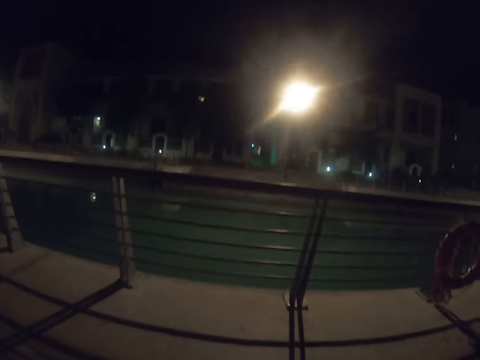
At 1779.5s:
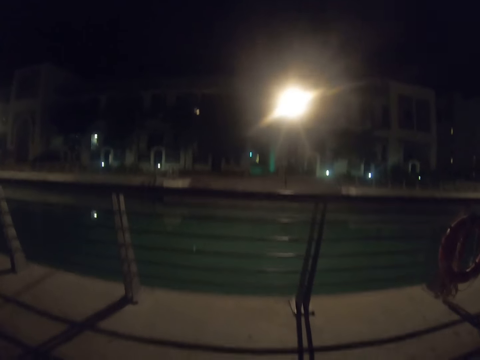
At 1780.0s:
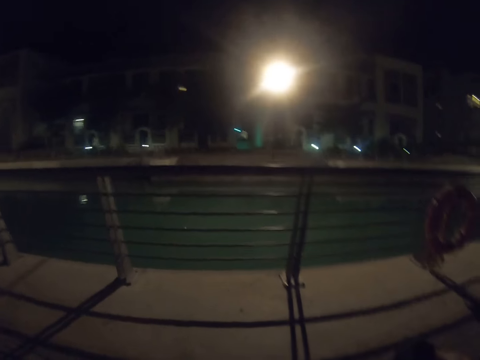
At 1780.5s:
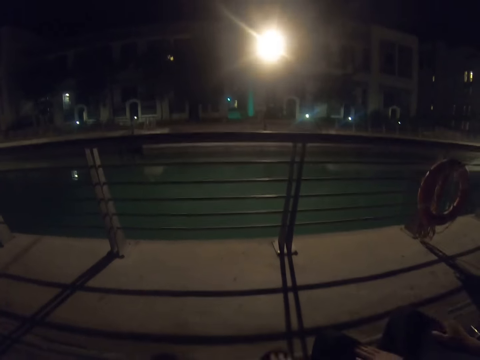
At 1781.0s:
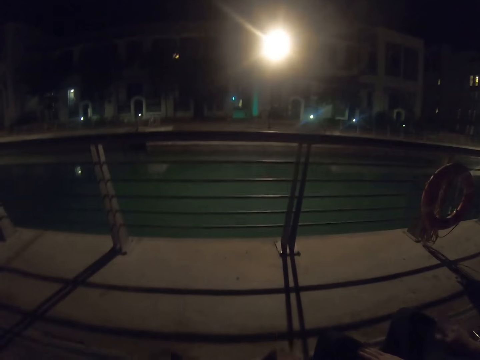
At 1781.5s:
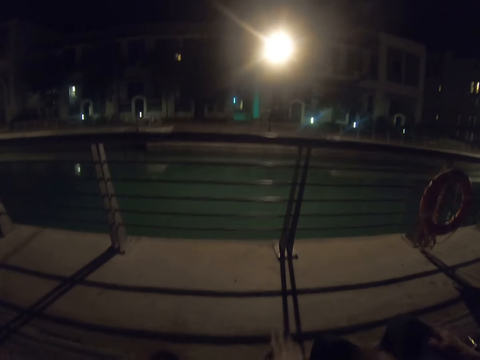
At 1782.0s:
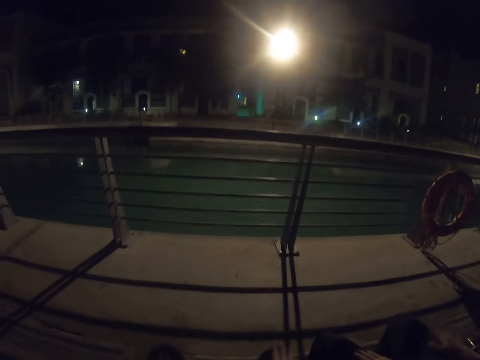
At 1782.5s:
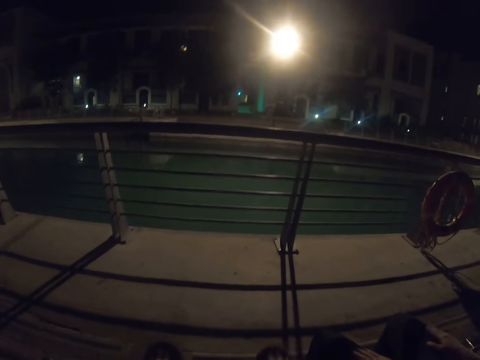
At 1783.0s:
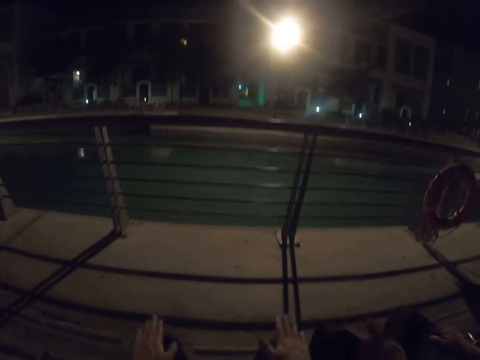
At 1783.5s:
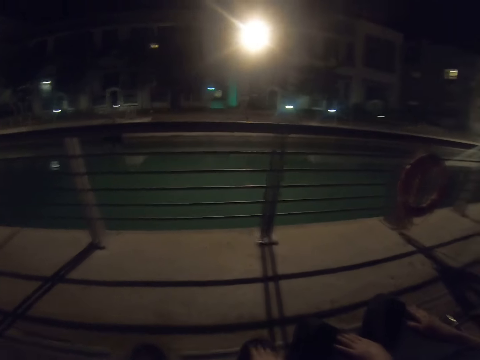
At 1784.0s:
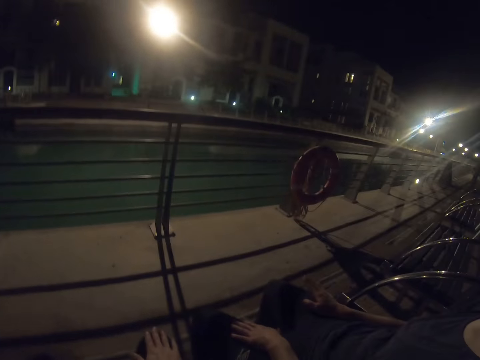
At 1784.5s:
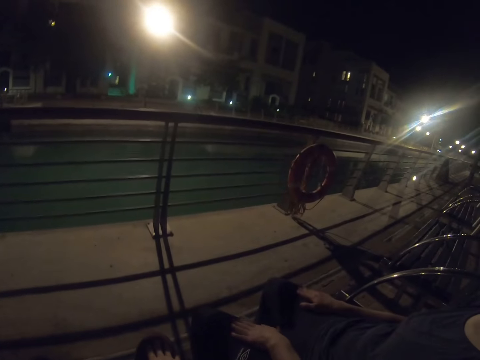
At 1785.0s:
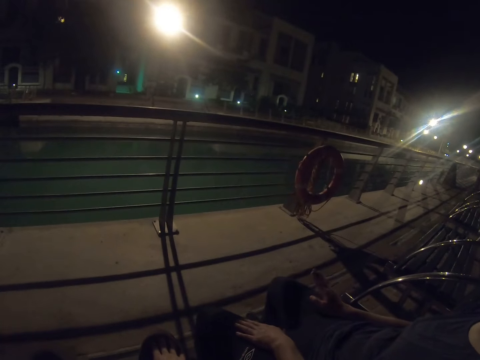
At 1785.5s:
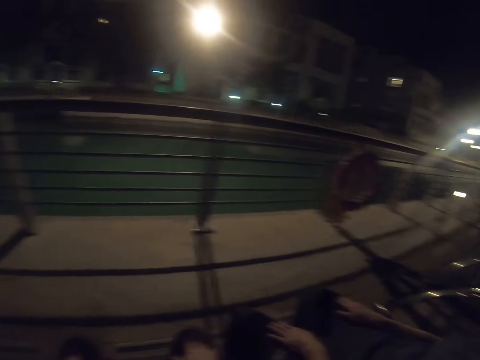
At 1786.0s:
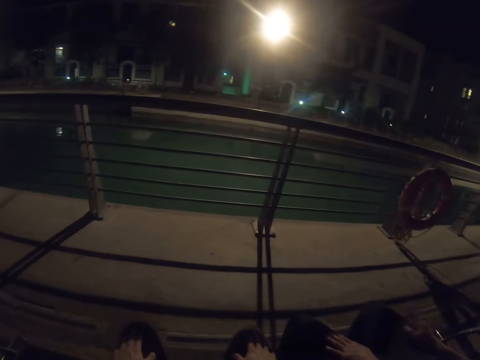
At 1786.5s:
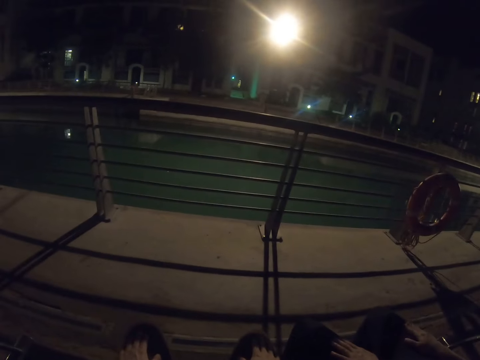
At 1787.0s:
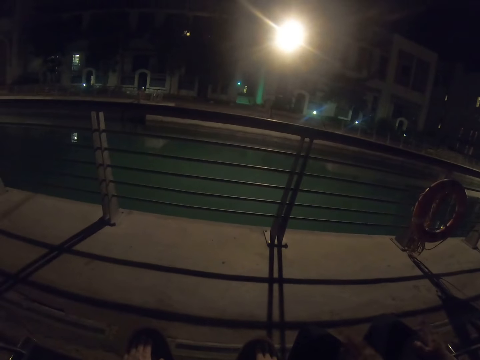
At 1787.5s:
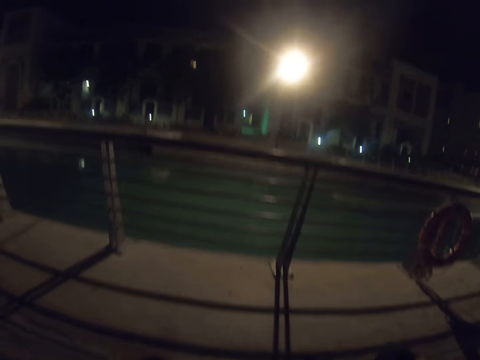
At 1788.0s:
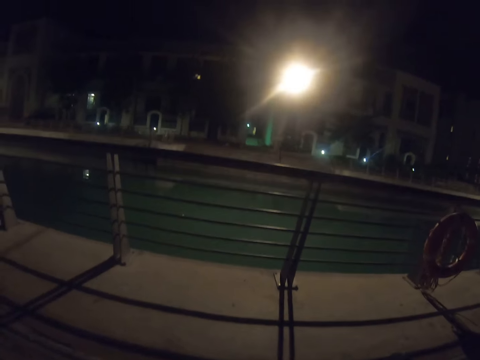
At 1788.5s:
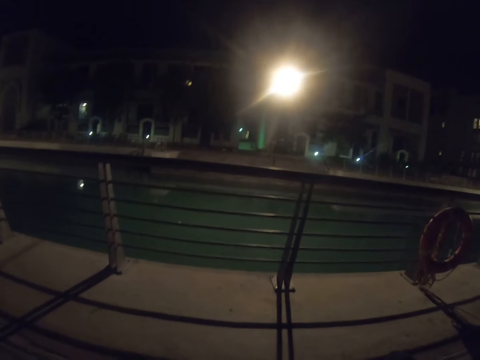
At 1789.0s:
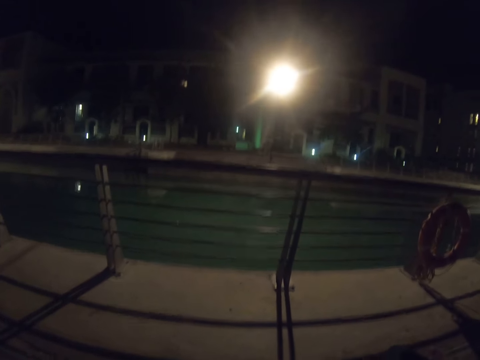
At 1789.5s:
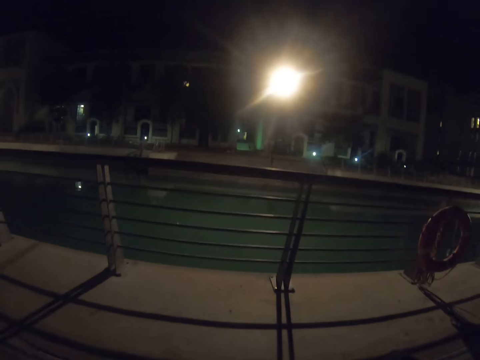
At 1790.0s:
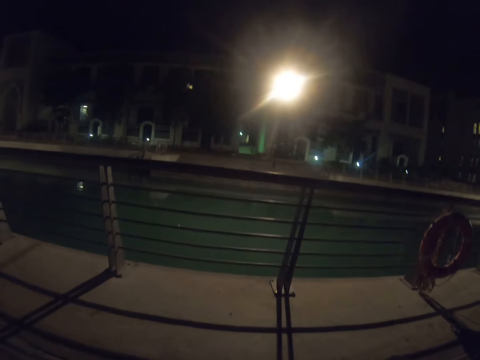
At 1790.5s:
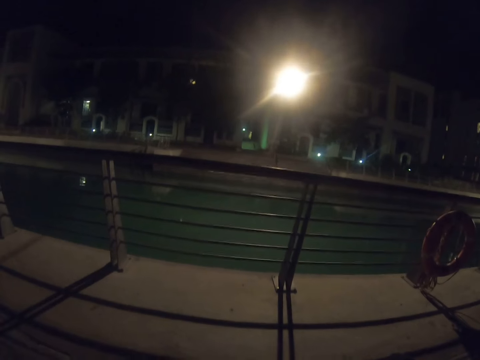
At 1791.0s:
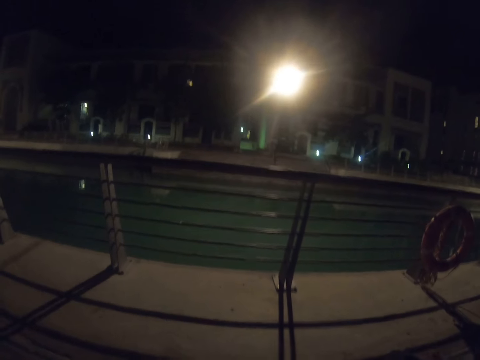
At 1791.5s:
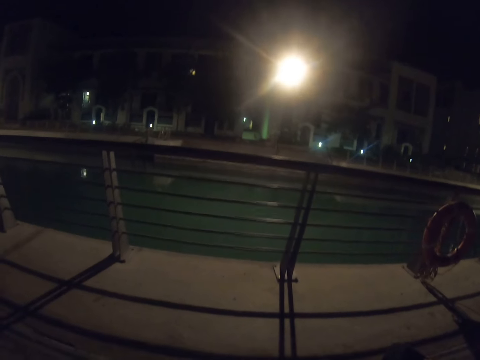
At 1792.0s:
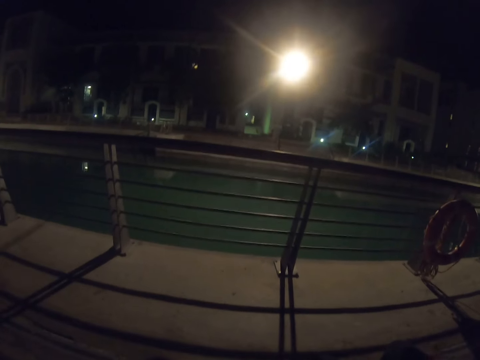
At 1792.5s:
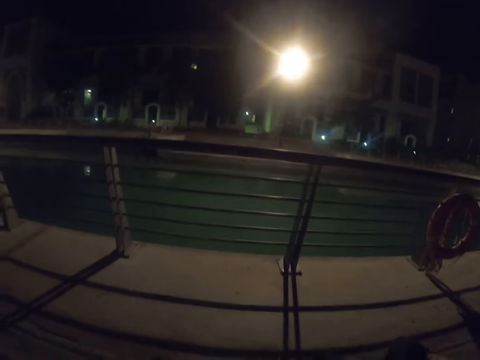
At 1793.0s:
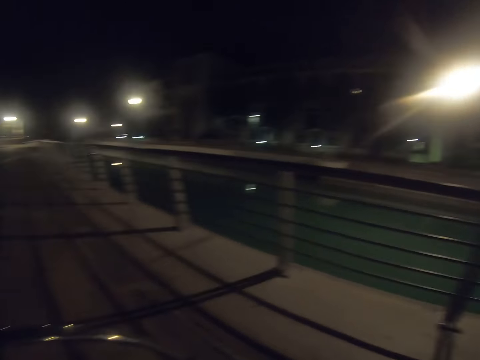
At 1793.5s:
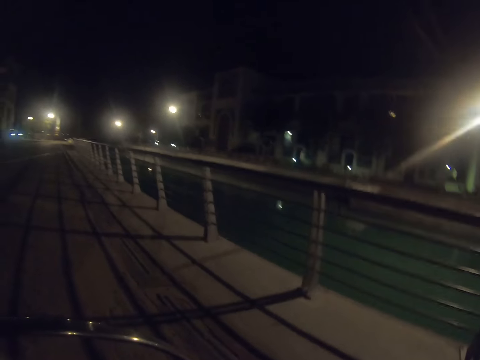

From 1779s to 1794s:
A woman taps her thighs with her hands. The camera wearer taps his thighs with his hands. The woman taps her thighs with her hands. The camera wearer taps his thighs with his hands. He looks around the town.

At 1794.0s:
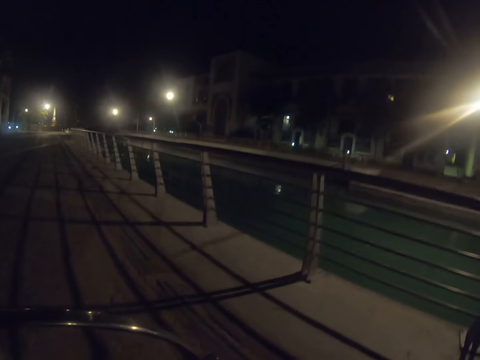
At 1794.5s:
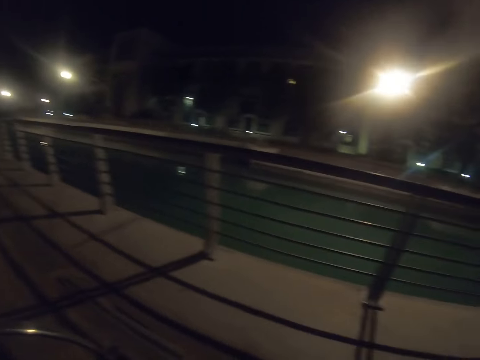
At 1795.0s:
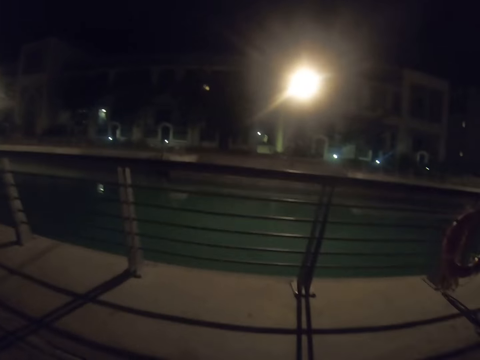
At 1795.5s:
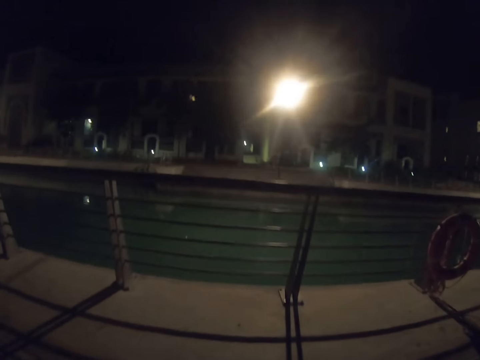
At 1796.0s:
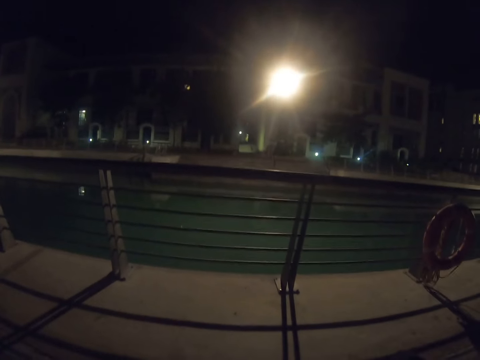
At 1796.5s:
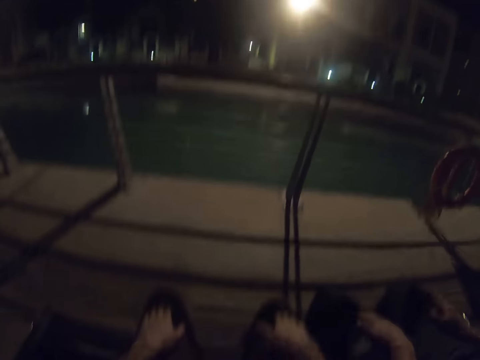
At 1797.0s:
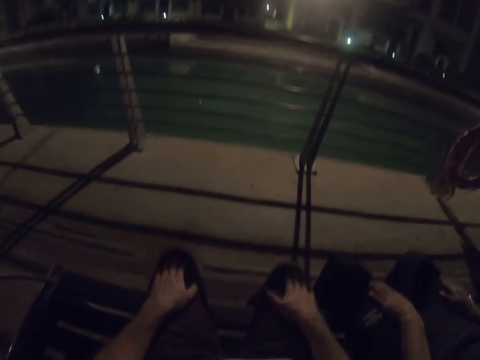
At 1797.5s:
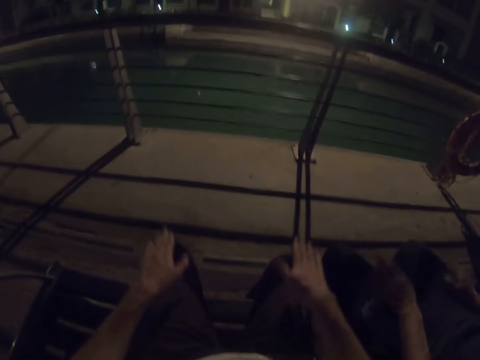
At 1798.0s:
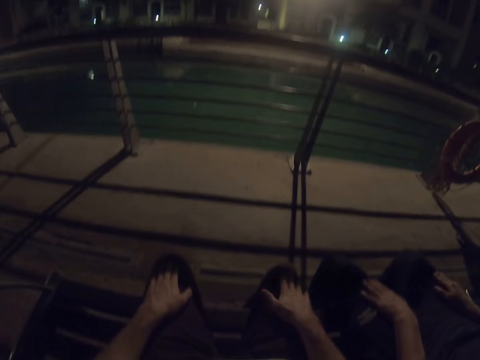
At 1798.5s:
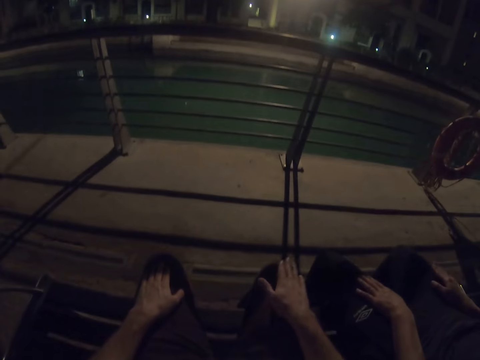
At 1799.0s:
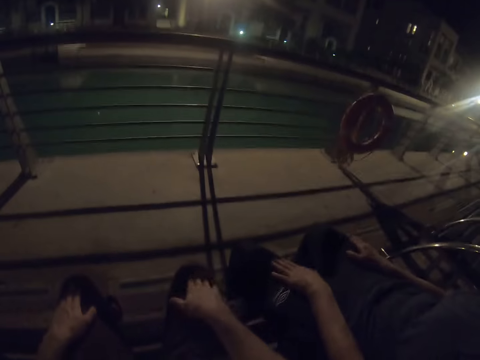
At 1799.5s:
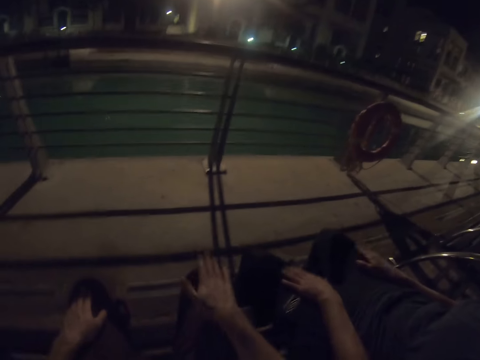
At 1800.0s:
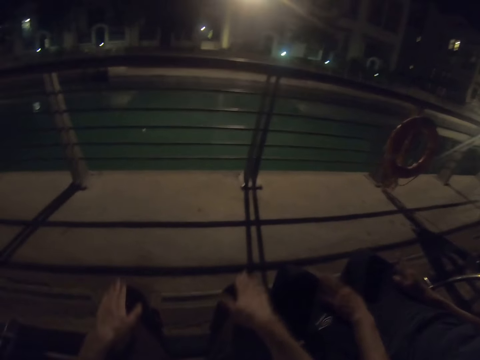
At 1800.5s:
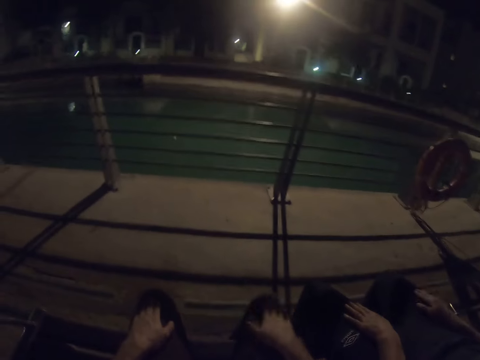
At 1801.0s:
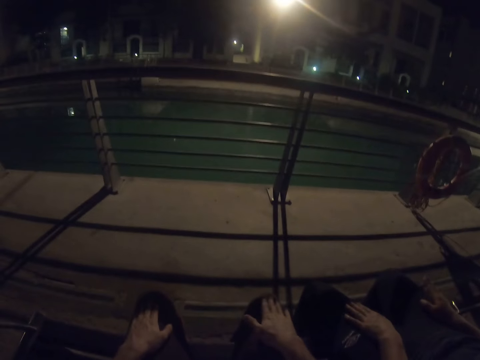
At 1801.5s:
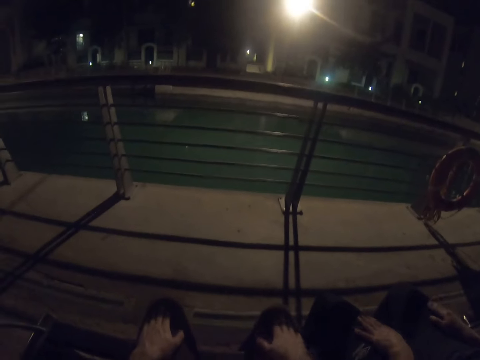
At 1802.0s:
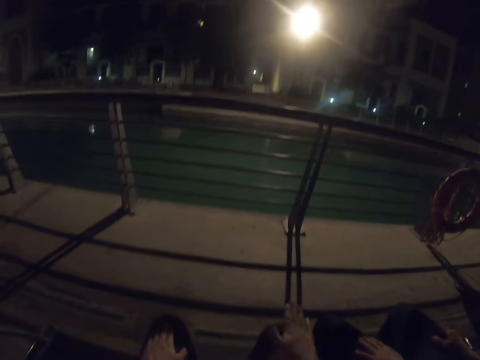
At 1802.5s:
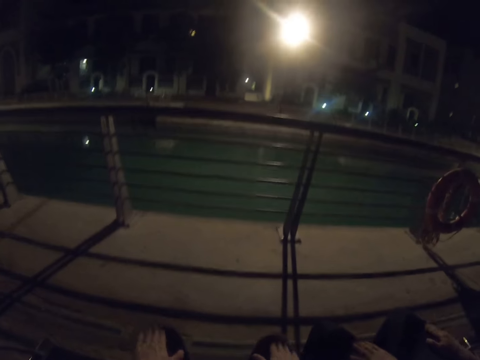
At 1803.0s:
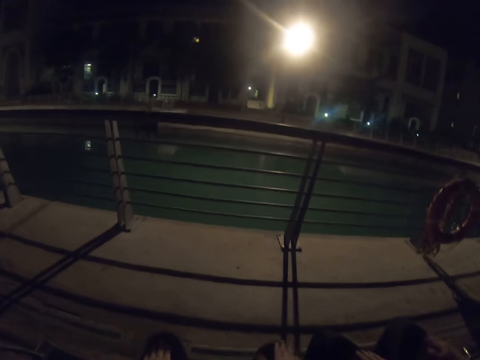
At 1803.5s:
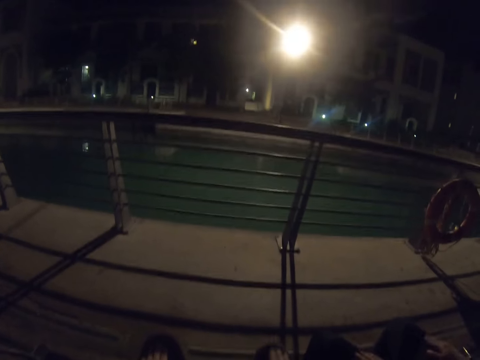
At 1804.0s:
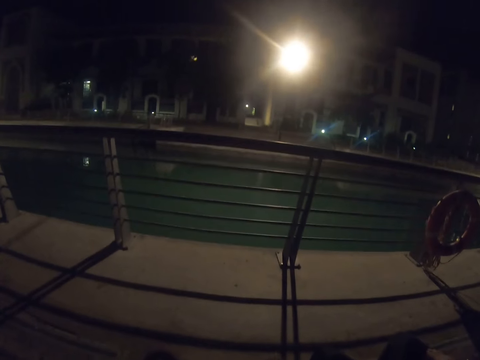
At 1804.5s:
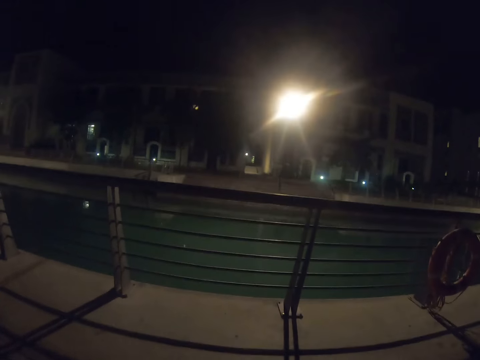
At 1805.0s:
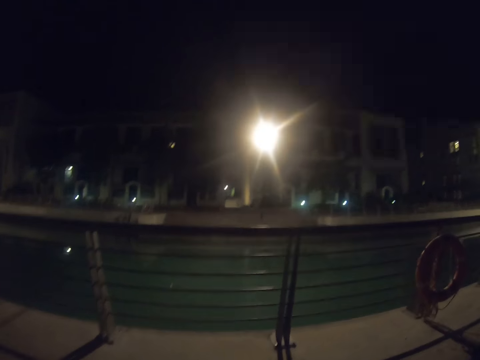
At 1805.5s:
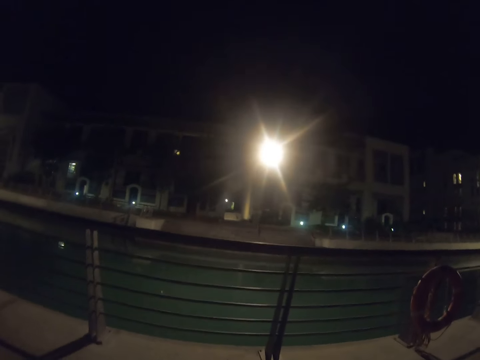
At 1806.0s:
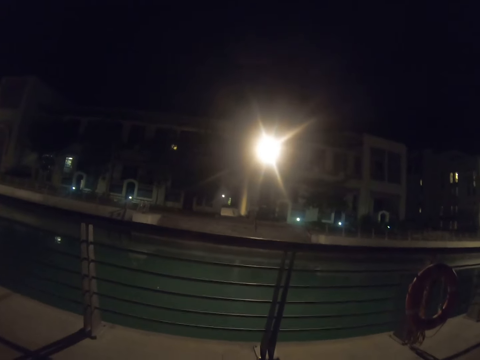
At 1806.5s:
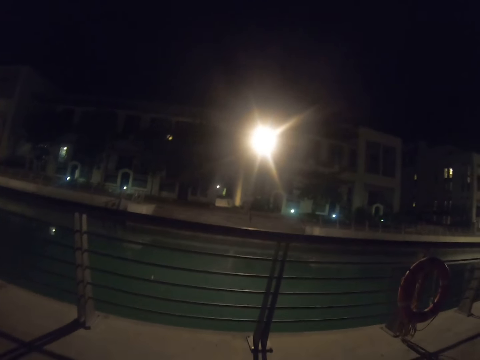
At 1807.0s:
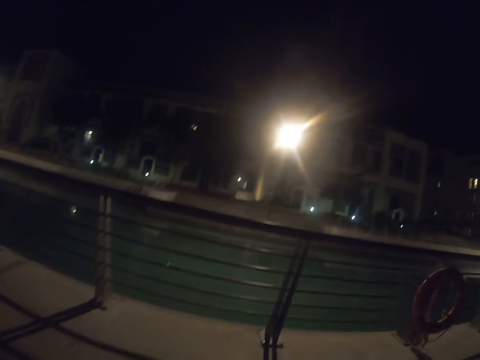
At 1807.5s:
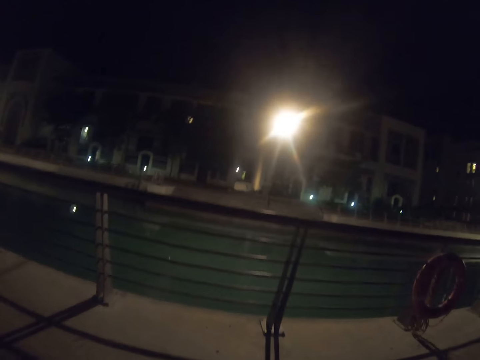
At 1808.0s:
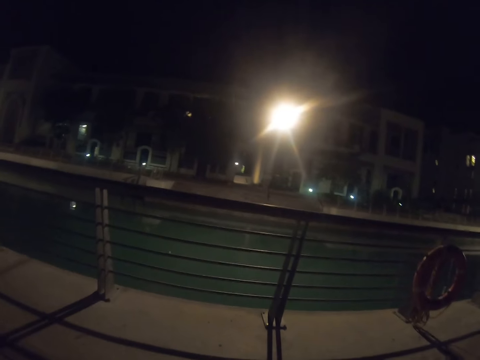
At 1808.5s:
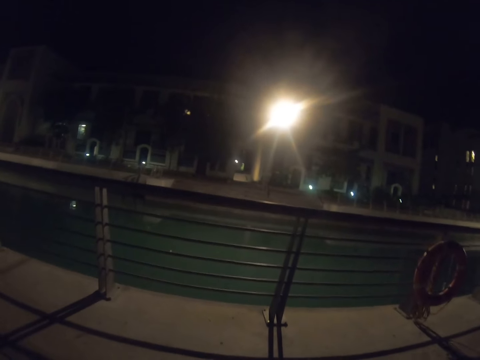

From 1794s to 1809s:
The camera wearer taps his thighs with his hands. He taps his thighs with his hands again. A woman taps her thighs with her hands. The camera wearer looks around the town.
